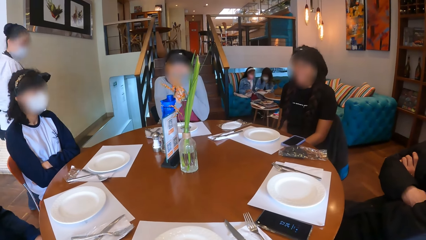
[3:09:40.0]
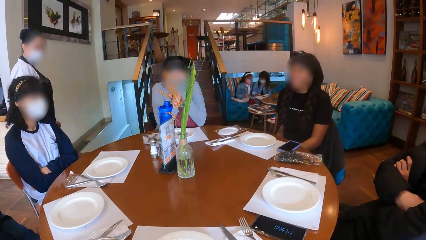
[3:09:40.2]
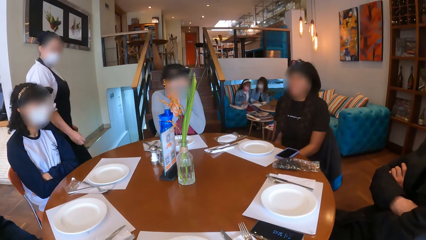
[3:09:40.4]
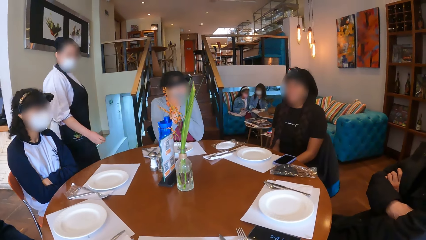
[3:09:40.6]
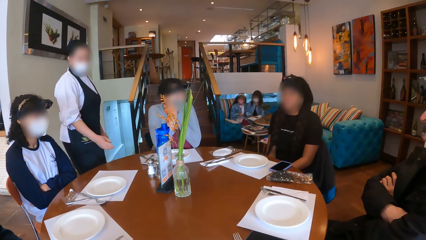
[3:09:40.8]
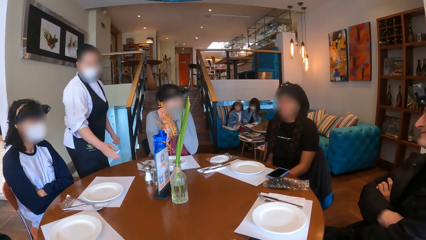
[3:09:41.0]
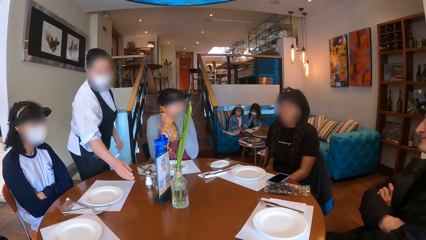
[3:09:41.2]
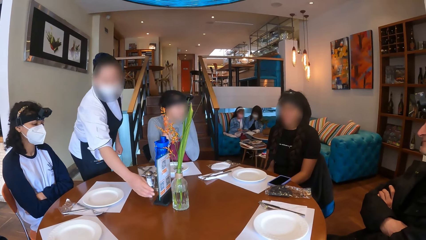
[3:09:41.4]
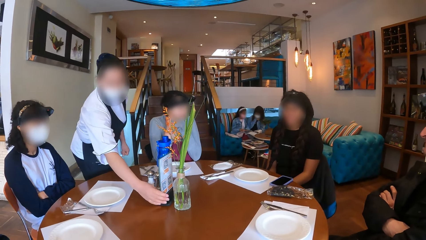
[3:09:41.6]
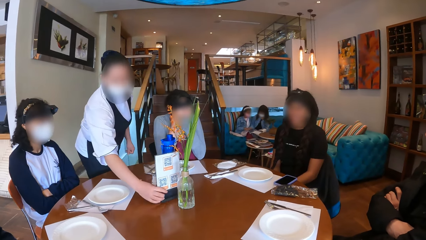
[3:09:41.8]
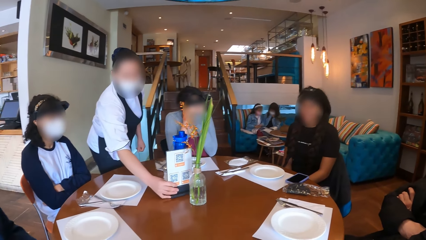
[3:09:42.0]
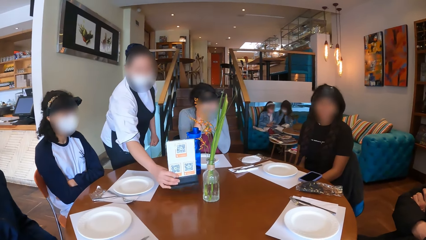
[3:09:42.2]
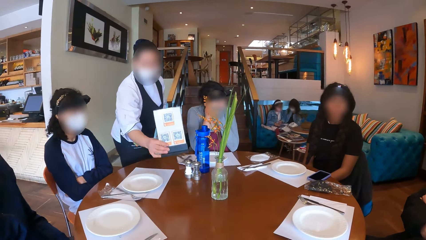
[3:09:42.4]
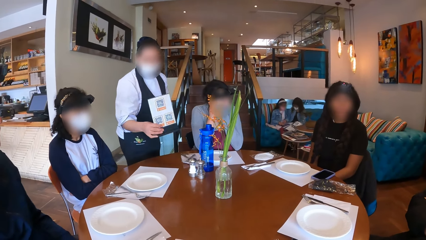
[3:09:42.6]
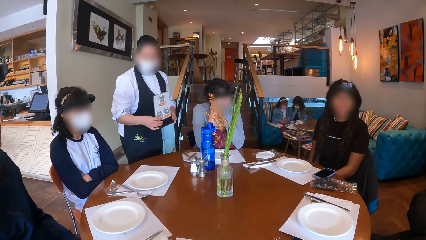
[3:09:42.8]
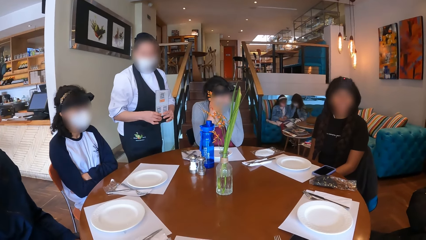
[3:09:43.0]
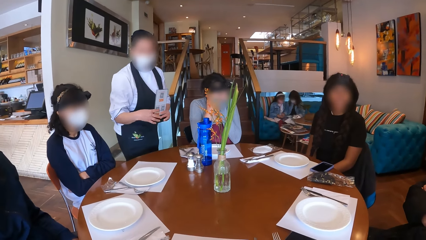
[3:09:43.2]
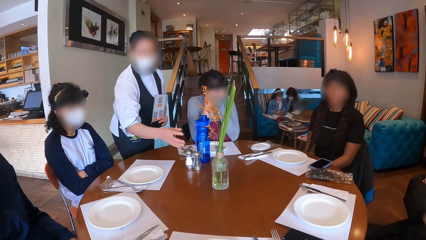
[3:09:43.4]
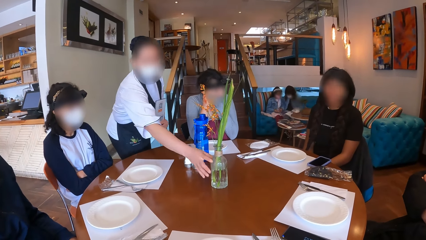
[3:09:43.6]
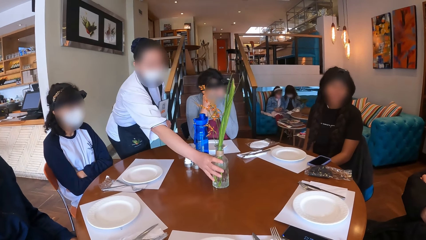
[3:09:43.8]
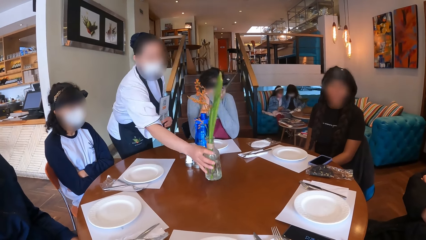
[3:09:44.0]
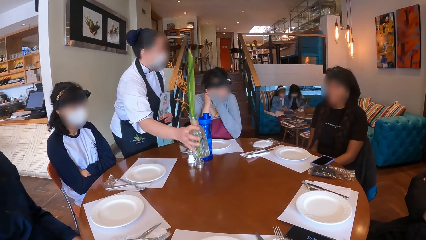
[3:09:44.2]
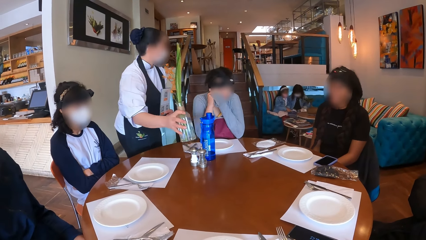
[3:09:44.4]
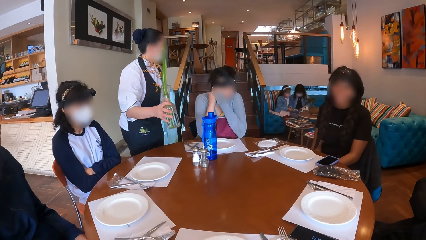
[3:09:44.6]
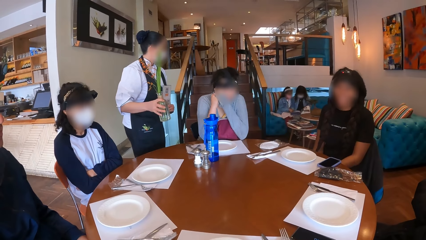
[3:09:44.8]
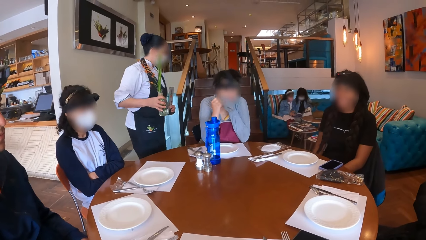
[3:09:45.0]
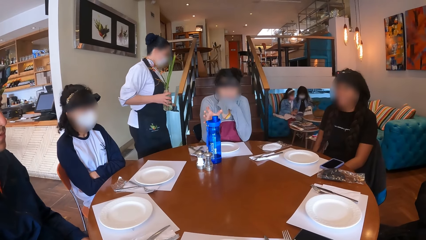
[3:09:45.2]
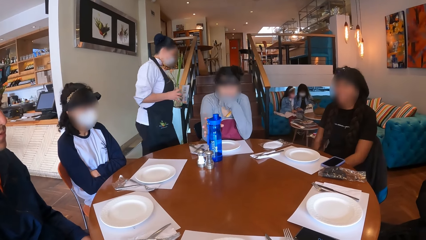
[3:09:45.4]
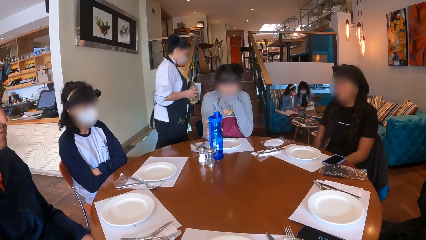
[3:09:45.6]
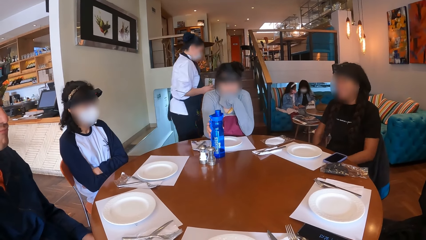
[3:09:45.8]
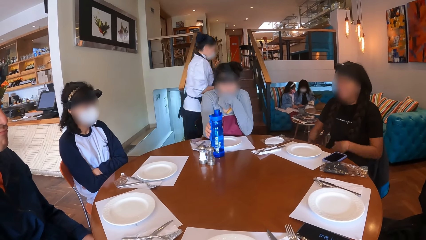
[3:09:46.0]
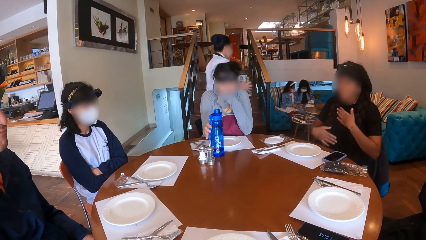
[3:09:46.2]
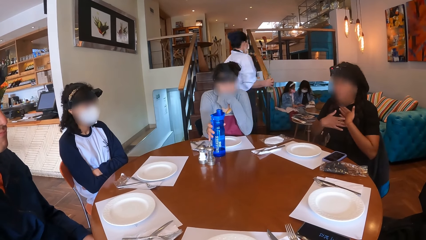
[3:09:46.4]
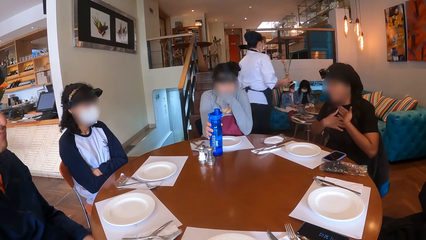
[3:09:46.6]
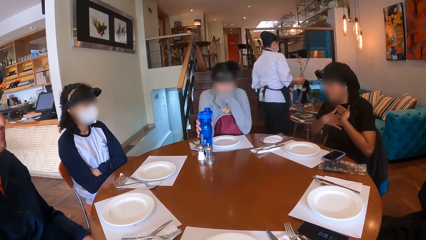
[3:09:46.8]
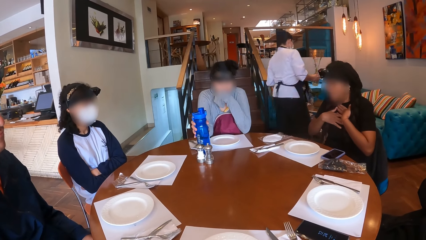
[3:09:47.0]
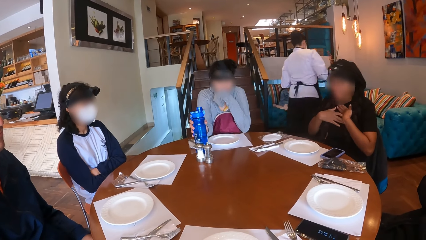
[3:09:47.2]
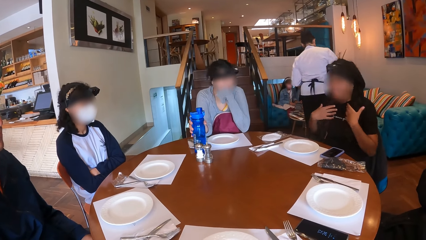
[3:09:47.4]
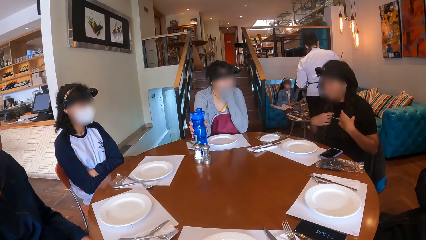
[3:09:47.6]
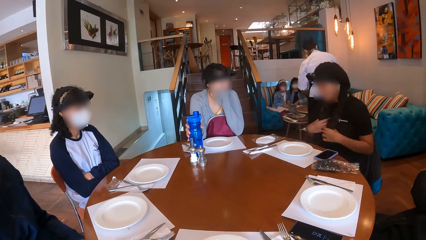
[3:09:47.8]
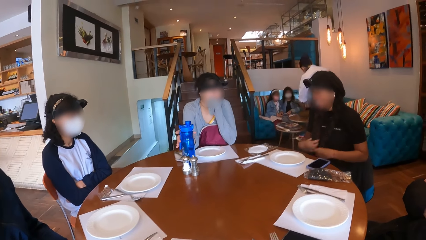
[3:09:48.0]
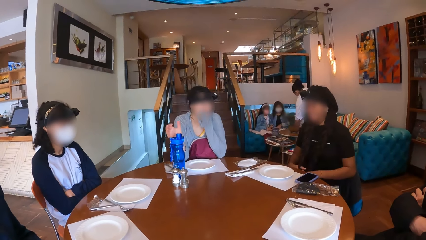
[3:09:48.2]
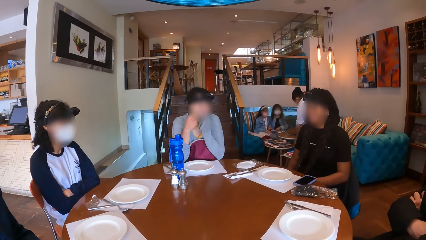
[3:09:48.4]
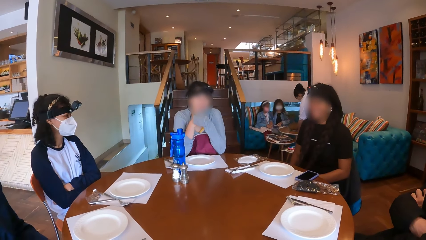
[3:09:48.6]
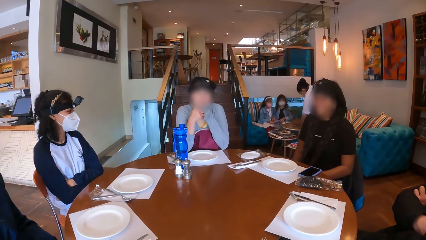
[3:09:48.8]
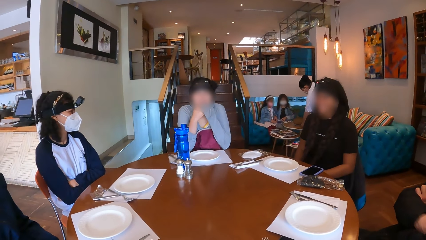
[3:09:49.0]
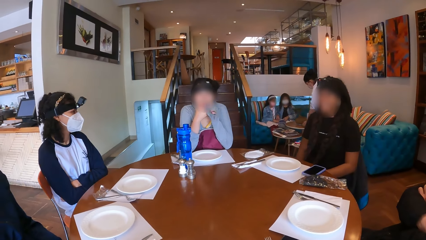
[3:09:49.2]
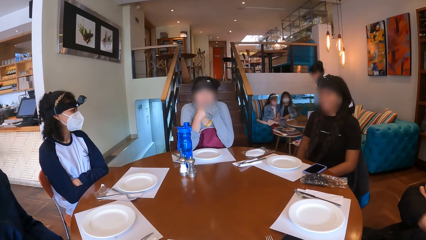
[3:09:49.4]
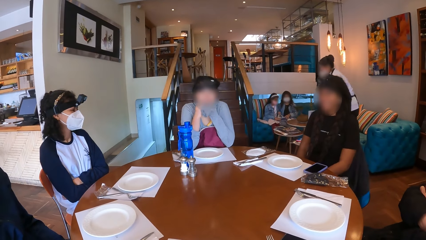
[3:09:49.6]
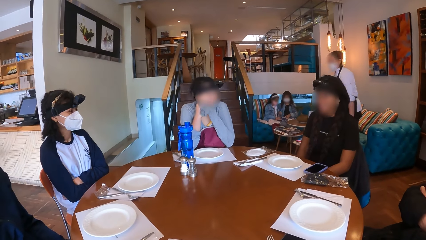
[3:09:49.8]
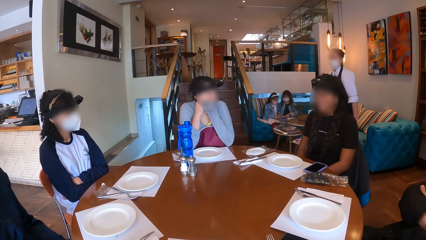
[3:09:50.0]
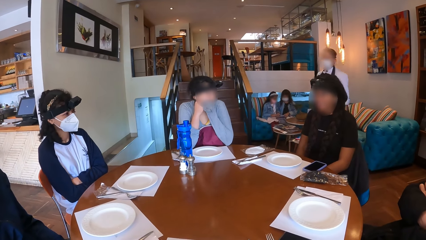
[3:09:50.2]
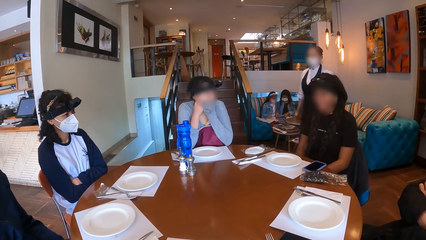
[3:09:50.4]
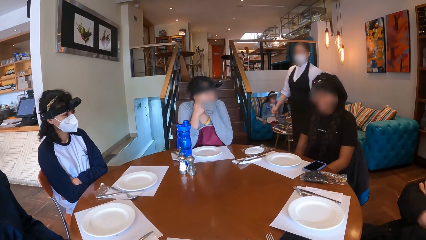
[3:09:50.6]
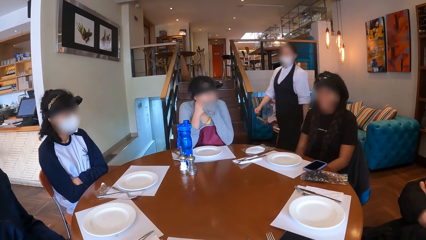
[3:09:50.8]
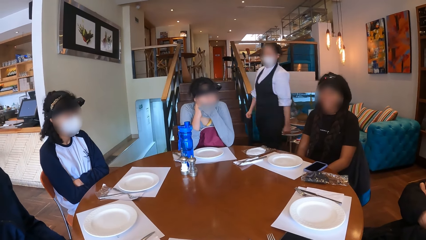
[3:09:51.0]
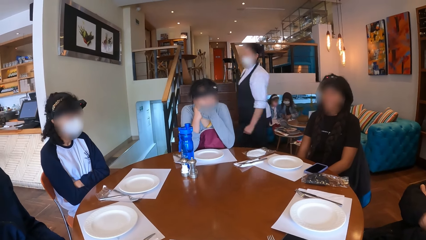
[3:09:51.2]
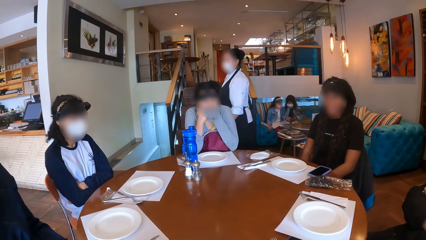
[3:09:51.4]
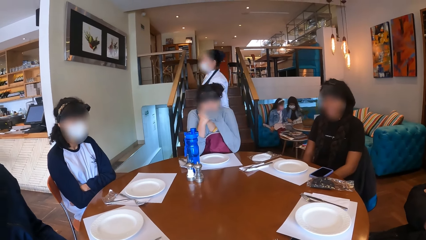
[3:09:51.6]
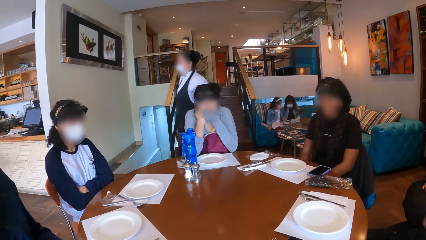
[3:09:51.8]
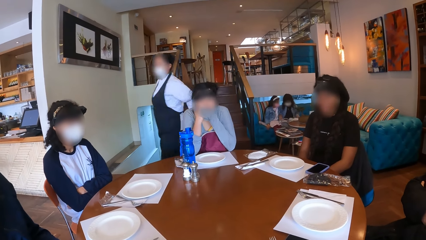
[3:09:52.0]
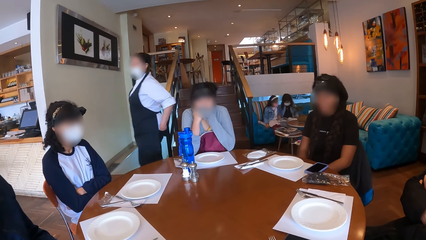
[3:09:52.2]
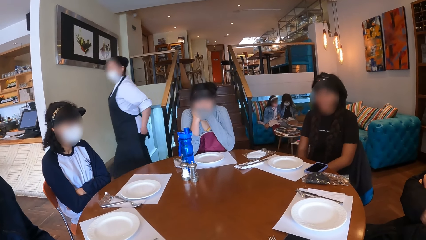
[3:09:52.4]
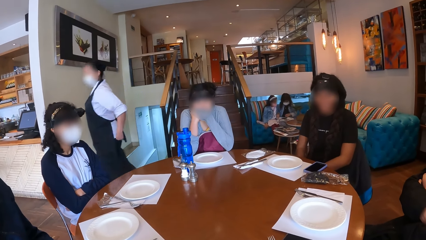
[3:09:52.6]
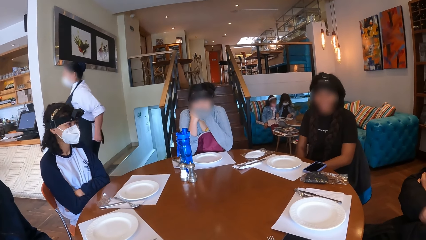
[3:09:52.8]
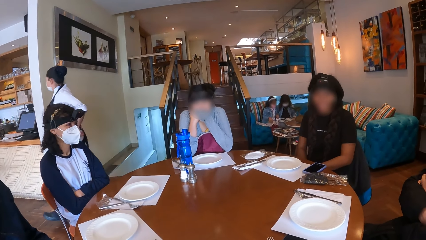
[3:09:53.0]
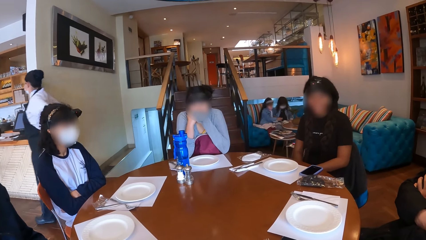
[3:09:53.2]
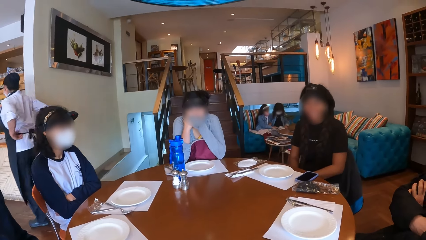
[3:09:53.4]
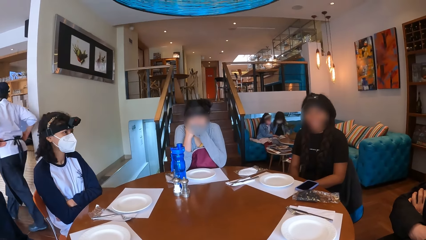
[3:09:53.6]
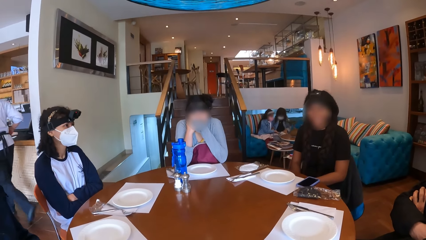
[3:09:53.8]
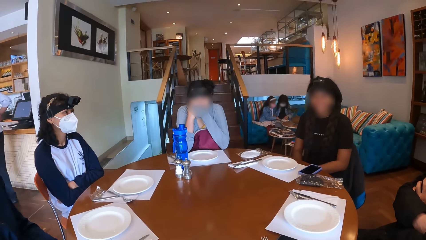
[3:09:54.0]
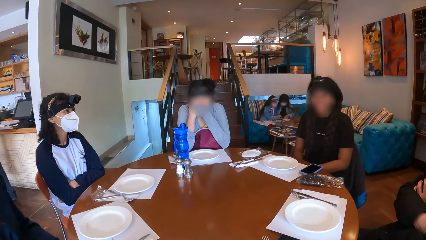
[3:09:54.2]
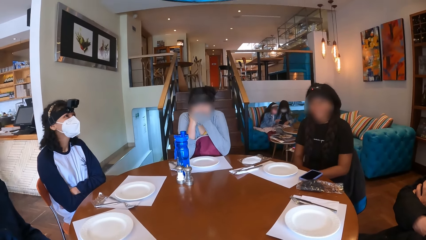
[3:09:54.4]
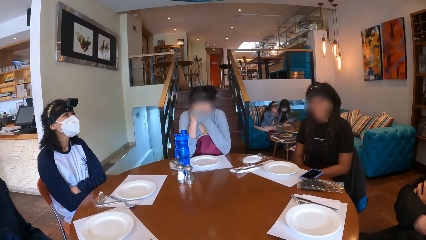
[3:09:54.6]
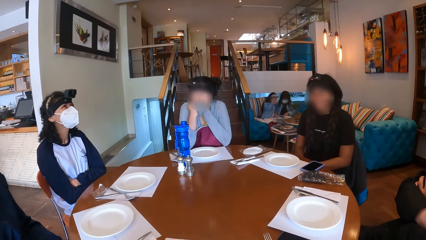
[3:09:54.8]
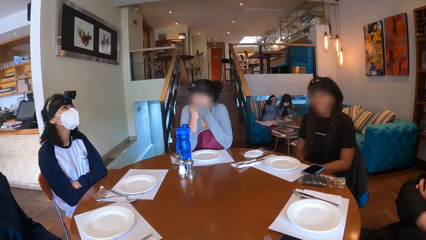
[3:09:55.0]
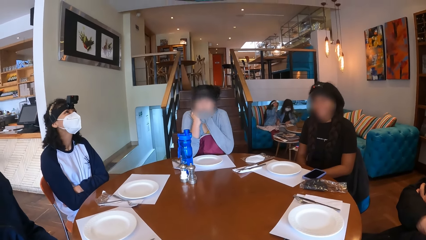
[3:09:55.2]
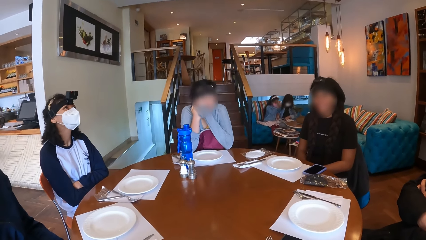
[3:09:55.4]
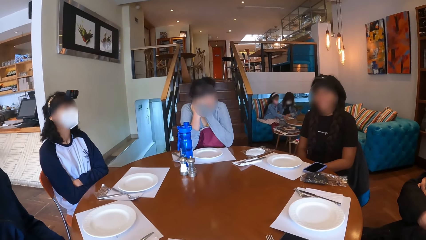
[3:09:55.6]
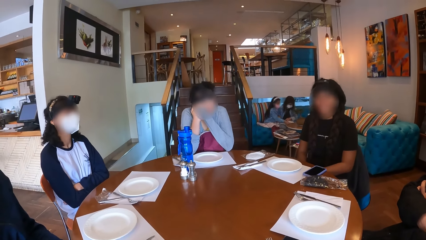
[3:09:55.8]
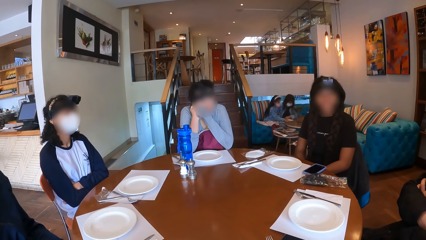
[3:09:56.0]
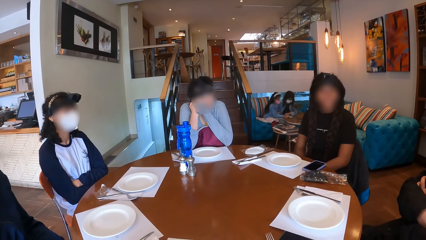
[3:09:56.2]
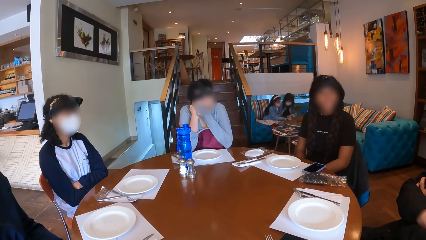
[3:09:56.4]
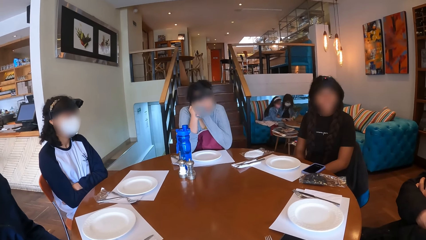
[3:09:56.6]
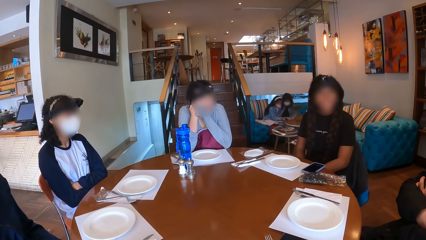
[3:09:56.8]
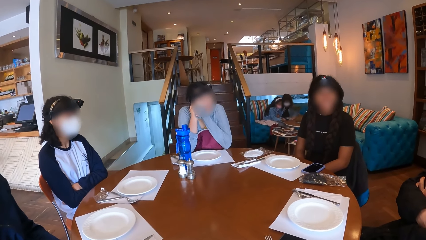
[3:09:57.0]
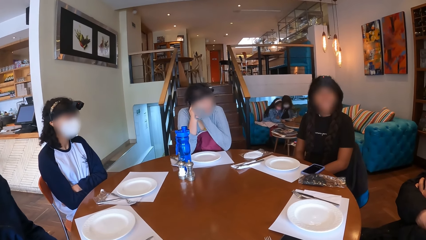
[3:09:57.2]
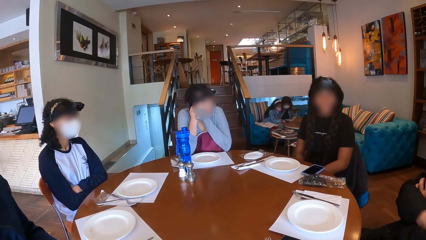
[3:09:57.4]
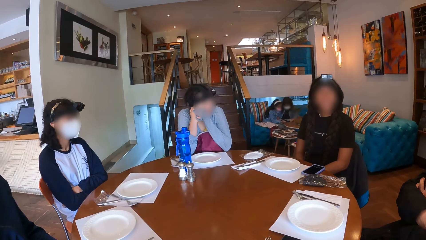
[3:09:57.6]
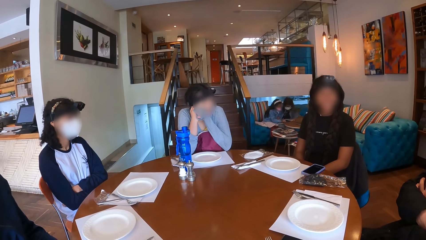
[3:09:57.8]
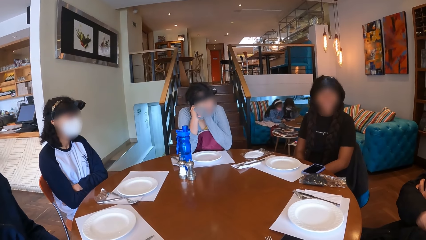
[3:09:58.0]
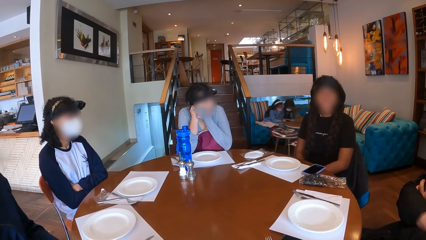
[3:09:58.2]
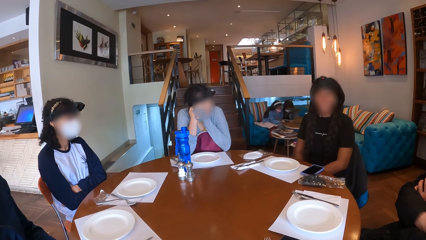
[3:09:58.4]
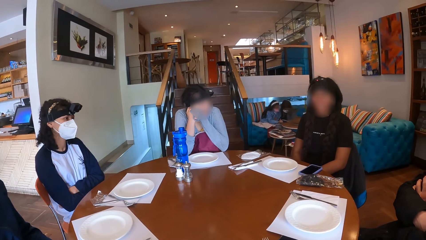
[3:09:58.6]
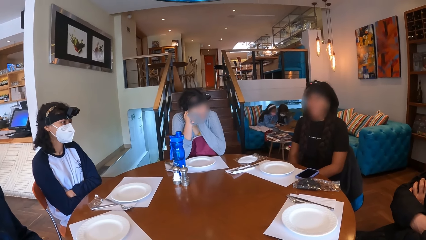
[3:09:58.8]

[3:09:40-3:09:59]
The waitress walks to the table and carries a menu holder from the table with her right hand. The waitress holds the menu holder in her left hand. The waitress carries a fragrant jar from the table with her right hand. The woman carries a blue water bottle on the table with her right hand. The woman drops the blue water bottle on the table with her right hand. The waitress walks to another table. A lady moves her hands. The waitress walks around the restaurant.
